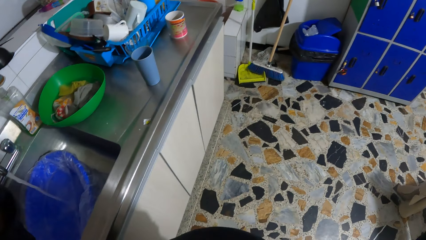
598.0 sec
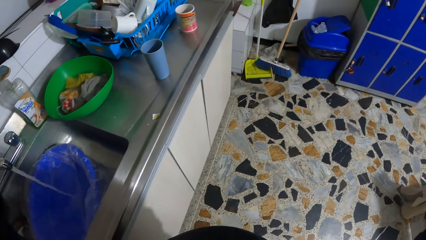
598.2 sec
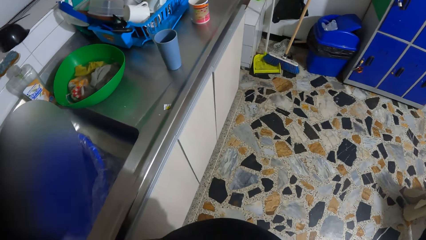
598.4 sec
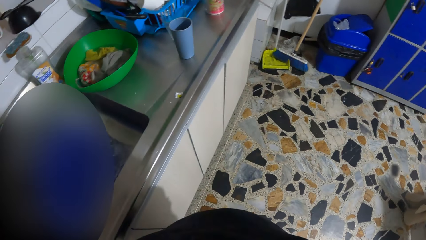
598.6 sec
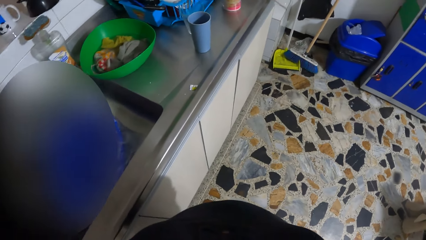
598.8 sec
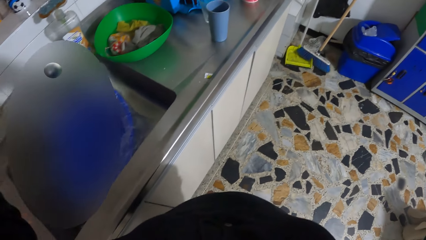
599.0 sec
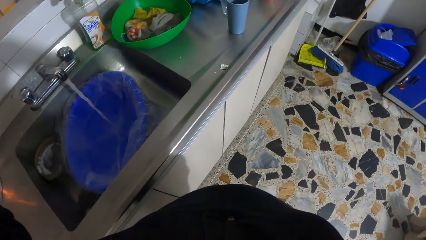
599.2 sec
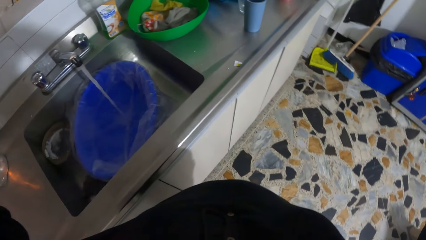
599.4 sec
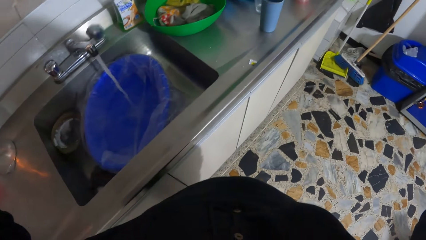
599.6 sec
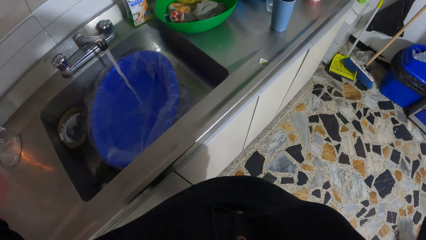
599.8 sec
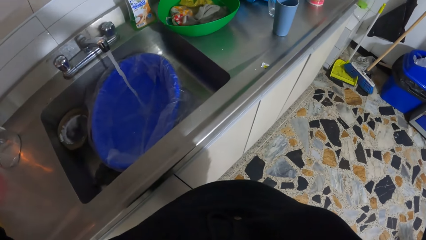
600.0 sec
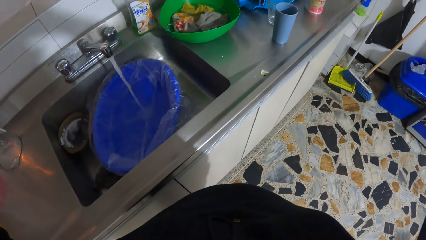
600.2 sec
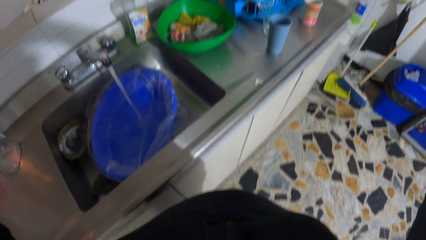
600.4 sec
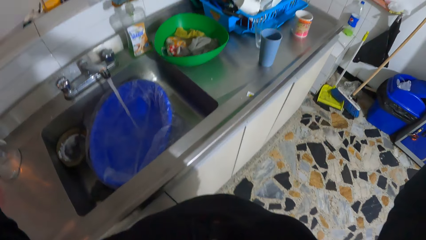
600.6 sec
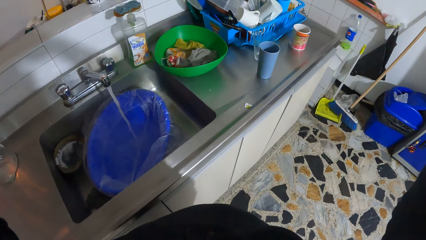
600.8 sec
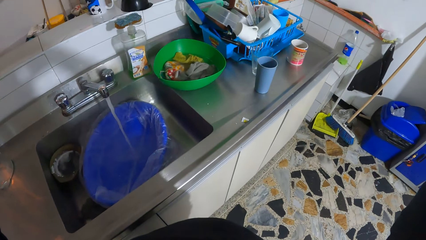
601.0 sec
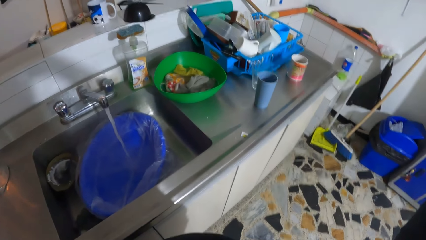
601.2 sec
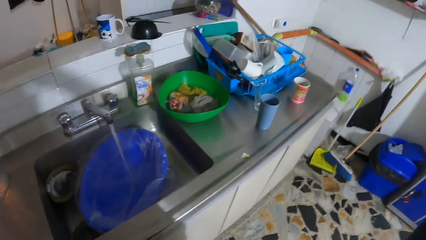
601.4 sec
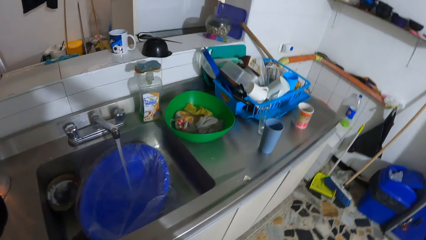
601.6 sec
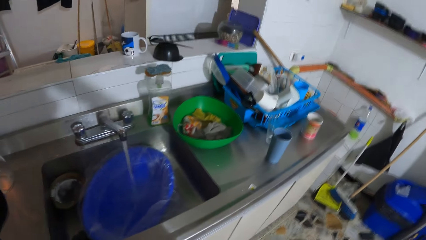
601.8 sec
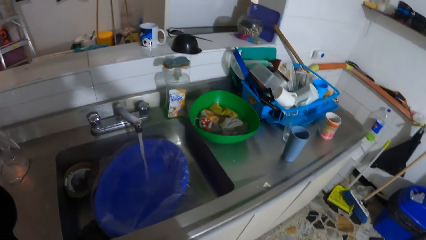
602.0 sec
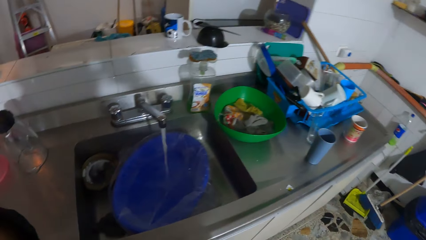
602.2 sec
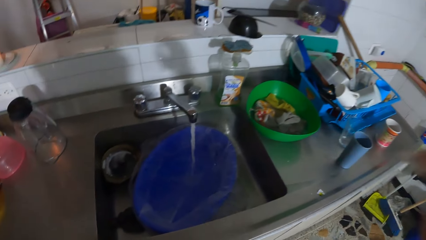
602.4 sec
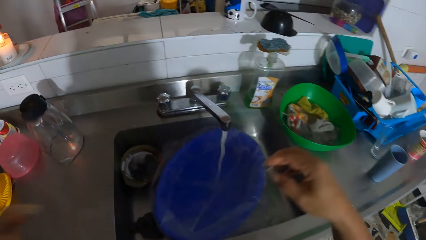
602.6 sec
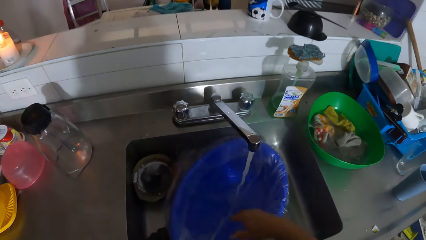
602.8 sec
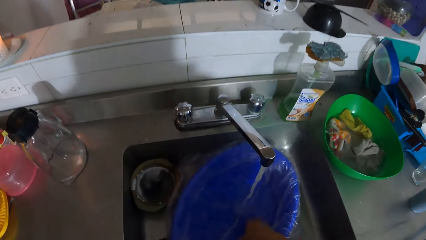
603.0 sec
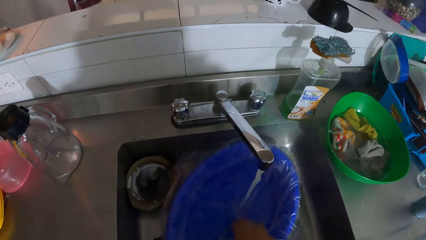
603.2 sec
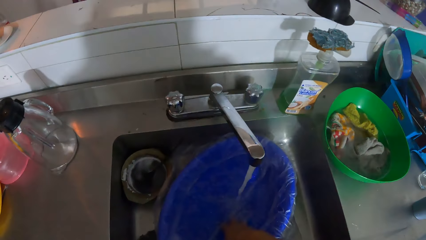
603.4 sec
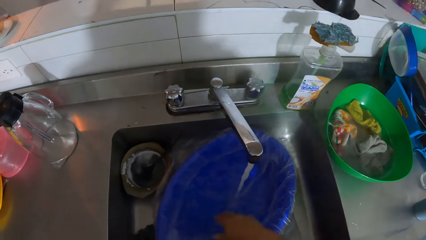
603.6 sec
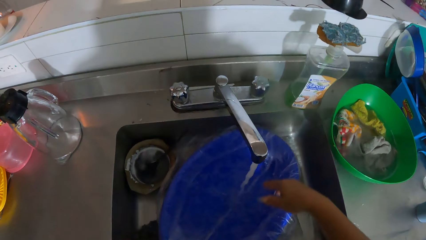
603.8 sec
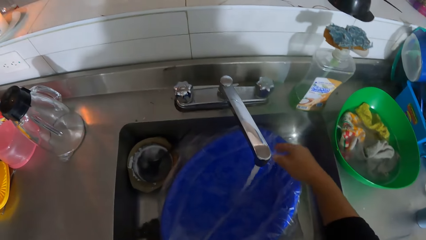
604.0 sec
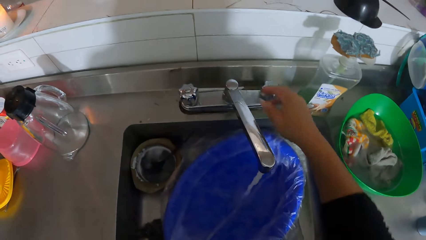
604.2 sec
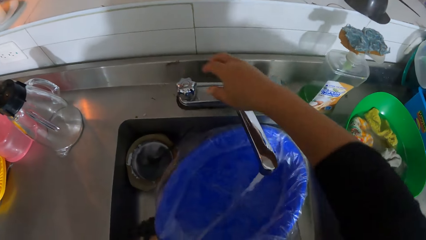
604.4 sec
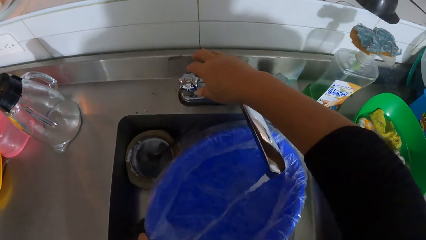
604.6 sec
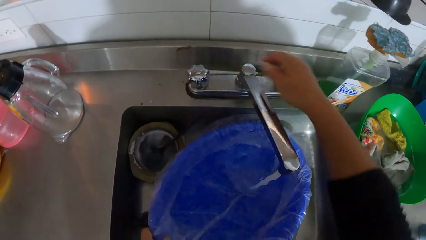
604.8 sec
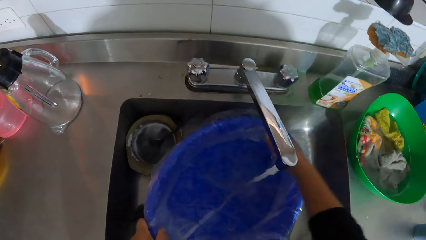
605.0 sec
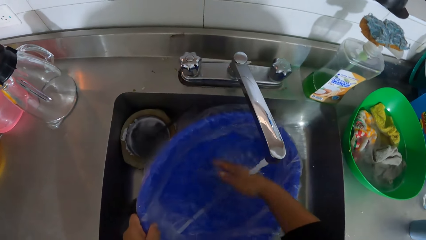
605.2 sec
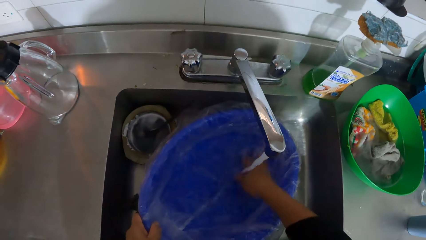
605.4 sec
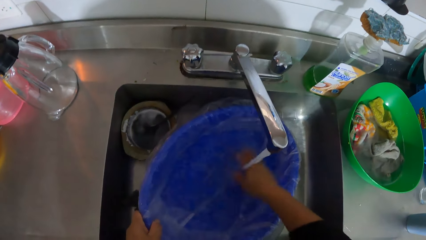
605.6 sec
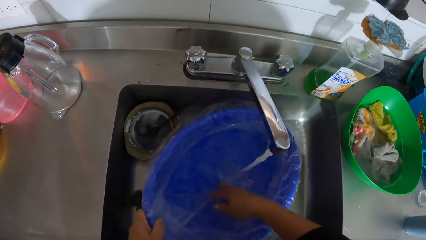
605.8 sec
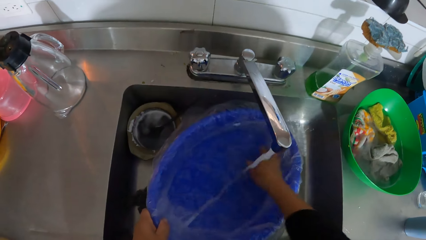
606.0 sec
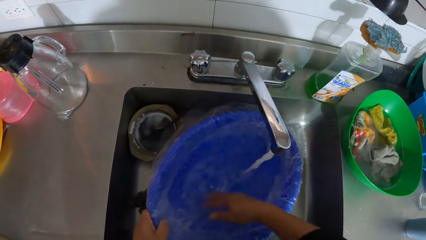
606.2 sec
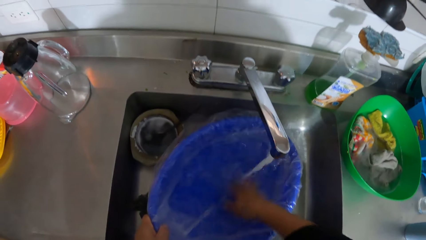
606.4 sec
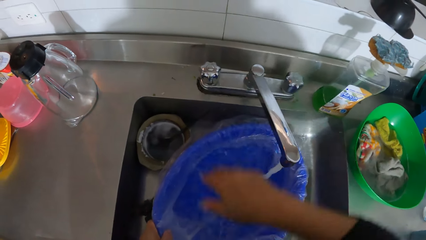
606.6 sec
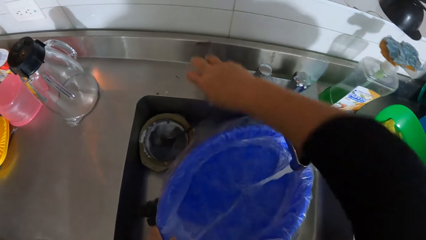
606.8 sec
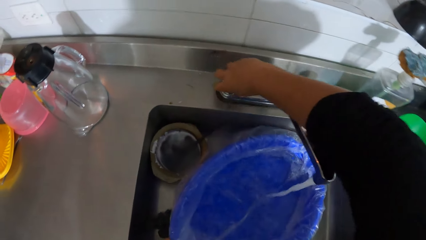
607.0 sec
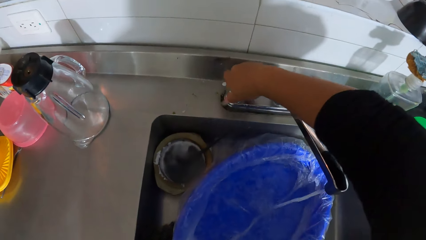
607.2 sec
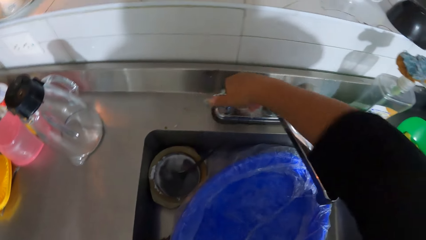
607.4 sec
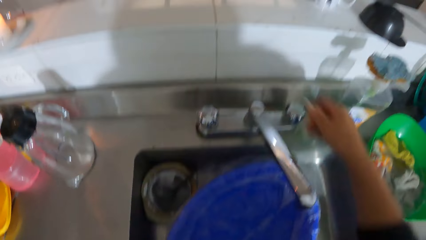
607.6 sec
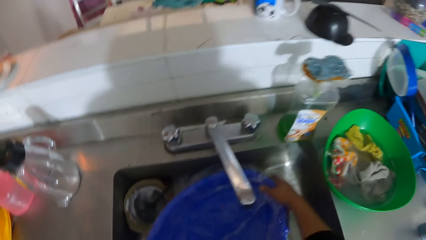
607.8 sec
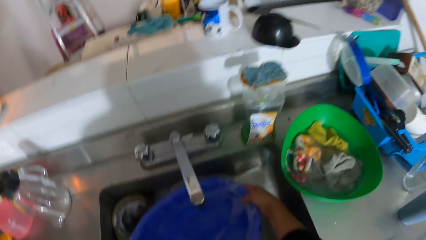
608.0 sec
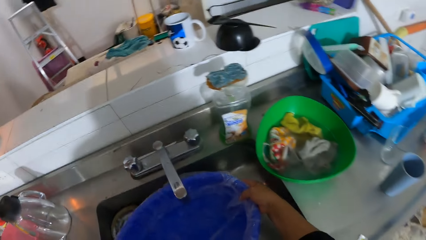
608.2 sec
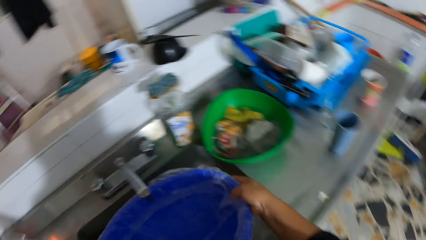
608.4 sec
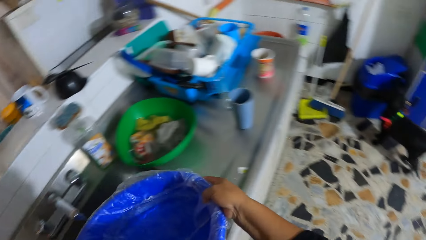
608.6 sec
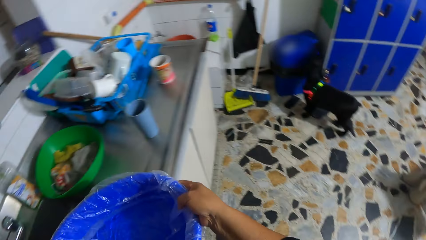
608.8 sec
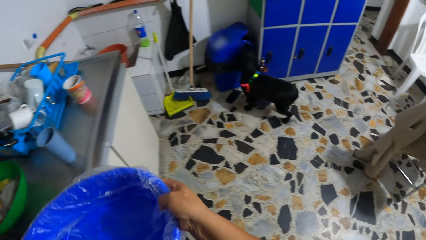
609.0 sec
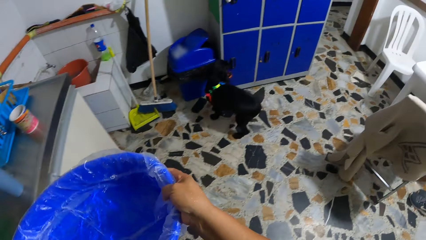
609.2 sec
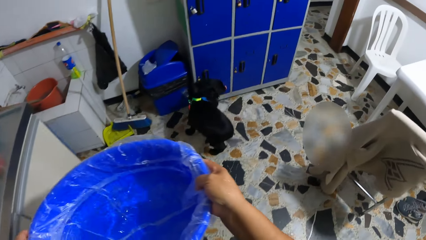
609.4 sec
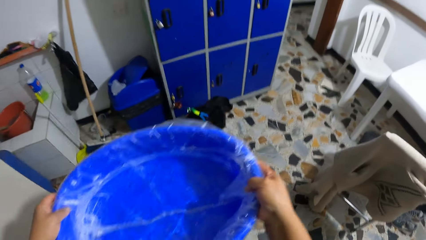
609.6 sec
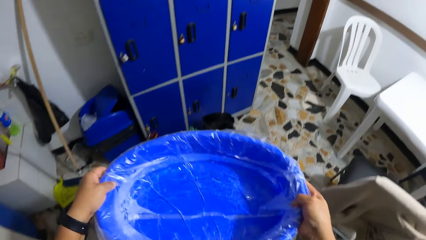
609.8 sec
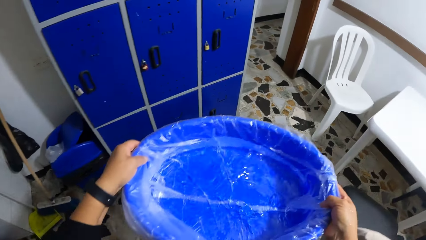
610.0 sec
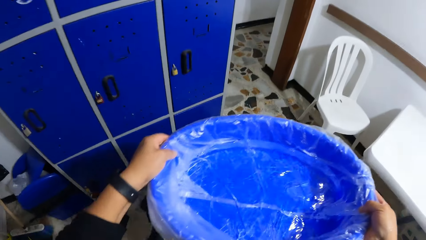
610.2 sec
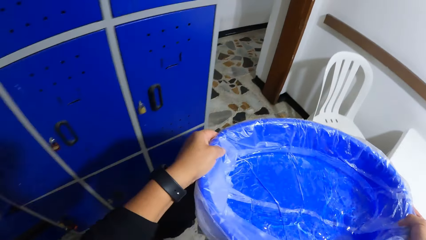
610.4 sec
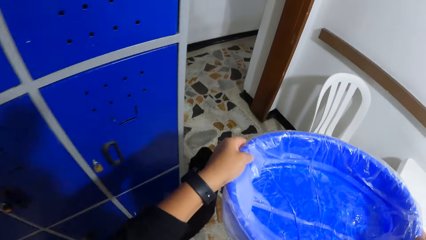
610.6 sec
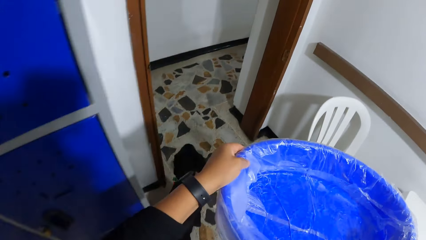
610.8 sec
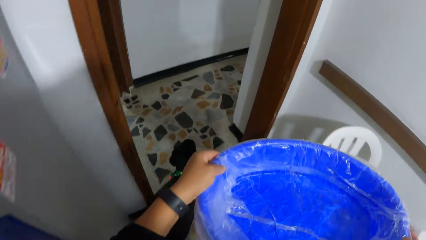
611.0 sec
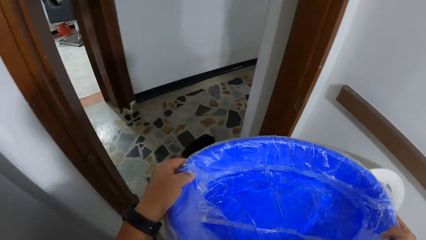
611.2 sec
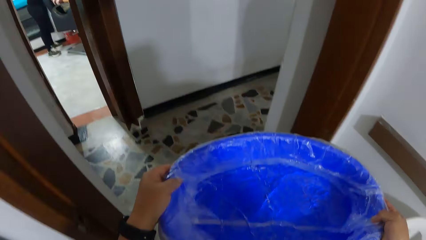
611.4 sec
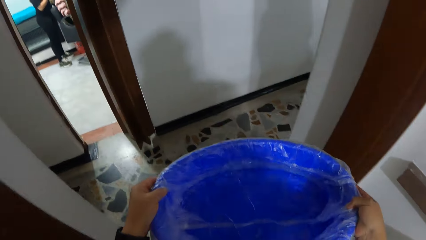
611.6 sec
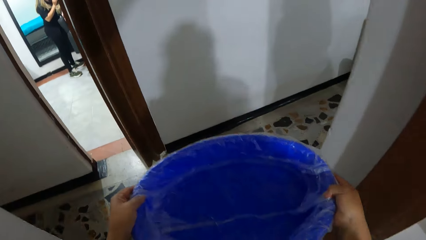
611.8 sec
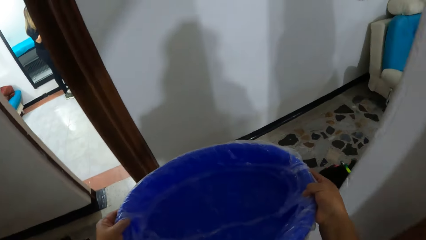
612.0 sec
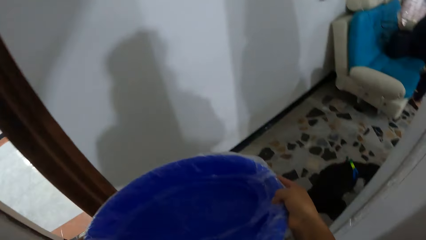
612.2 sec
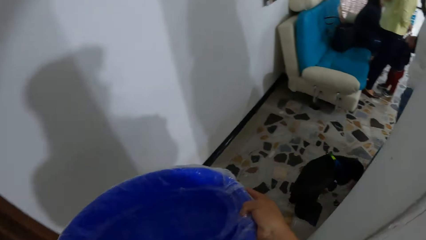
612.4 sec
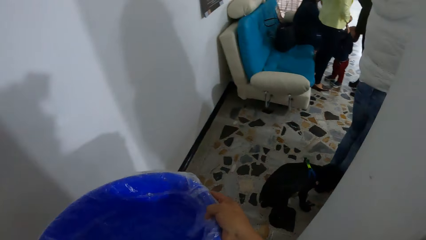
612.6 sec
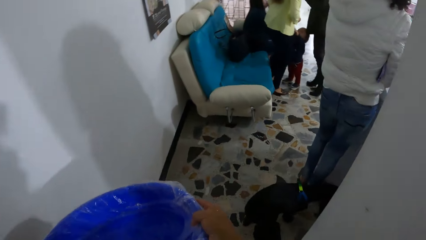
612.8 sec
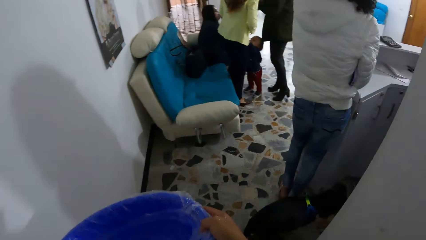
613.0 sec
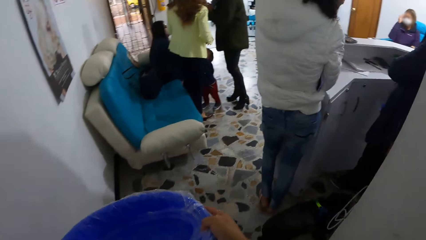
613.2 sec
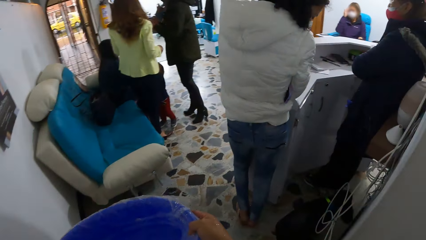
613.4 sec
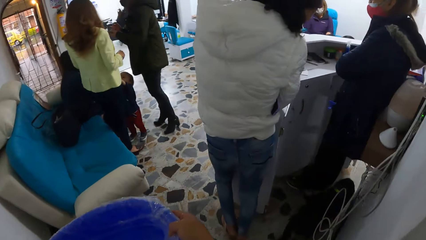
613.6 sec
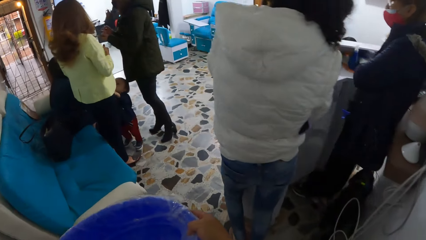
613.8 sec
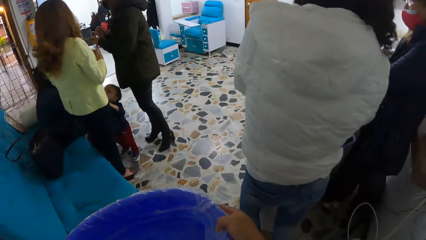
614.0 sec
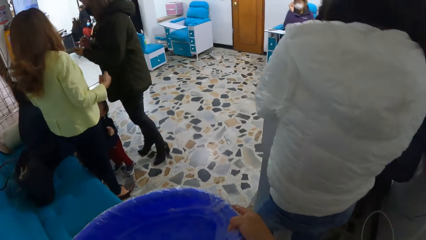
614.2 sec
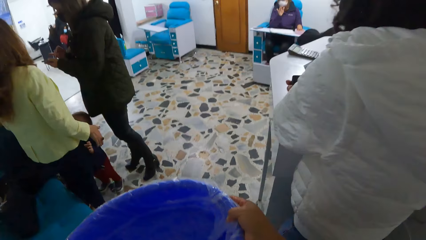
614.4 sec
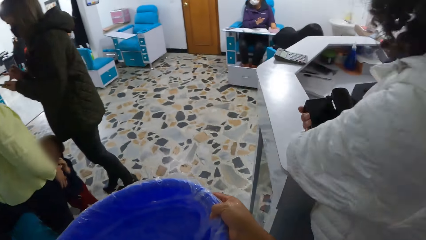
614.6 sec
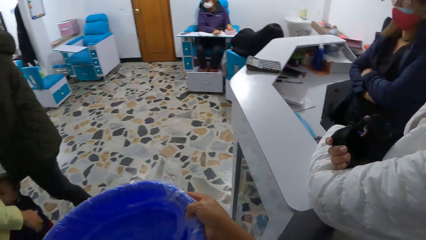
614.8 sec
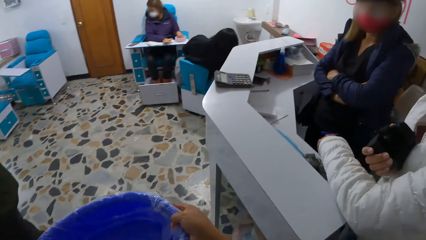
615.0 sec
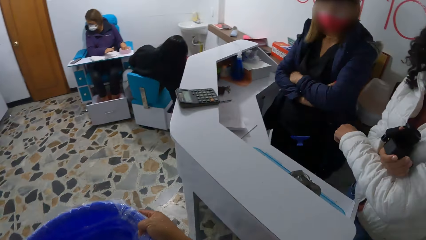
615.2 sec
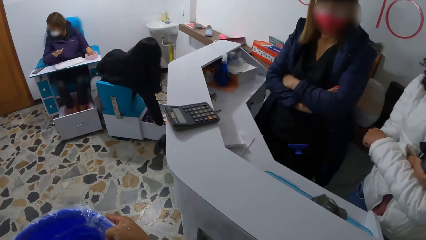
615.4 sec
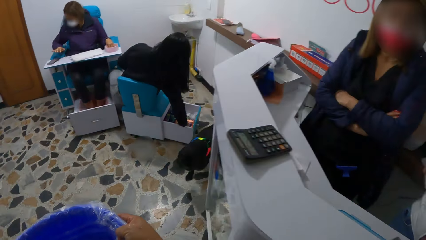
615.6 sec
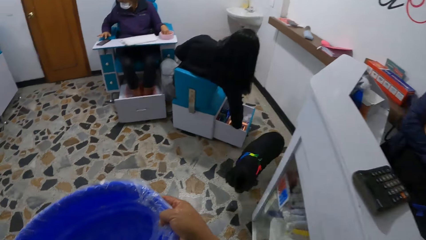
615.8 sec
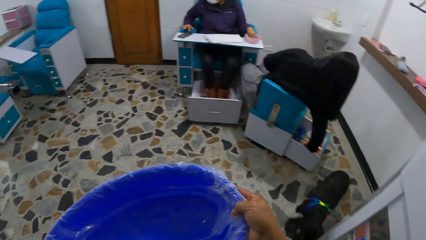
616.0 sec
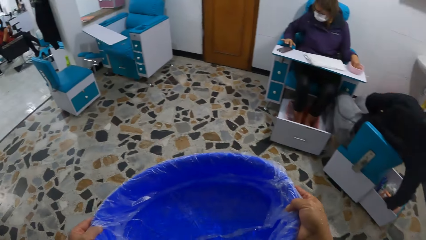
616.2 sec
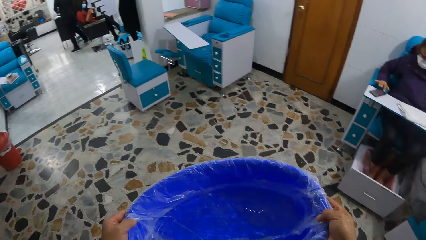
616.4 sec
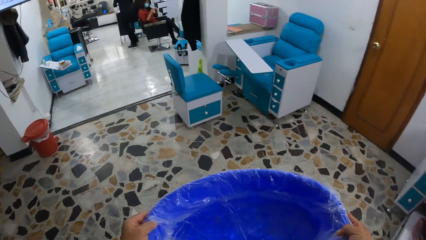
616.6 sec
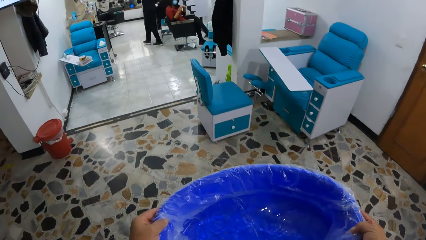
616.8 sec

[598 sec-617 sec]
The camera wearer touches the water in the bucket with her right hand. She tastes the warmth of the water. She touches the tap holder. She touches the water in the bucket with her right hand again. She tastes the warmth of the water again. She turns off the tap of the kitchen sink with her left hand. She carries the bucket from the kitchen sink with both hands. She walks back to the woman with the bucket of water in her hands.
